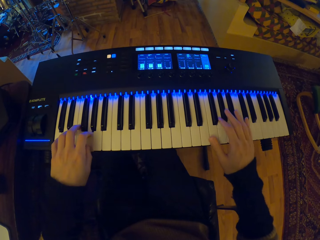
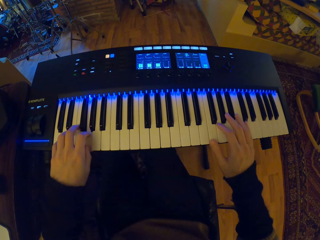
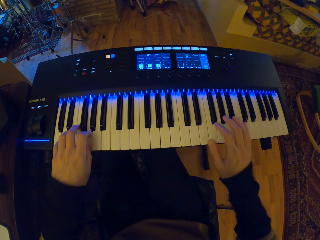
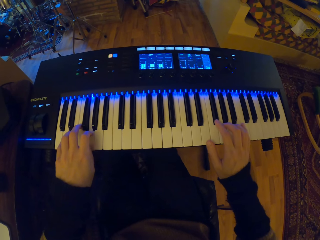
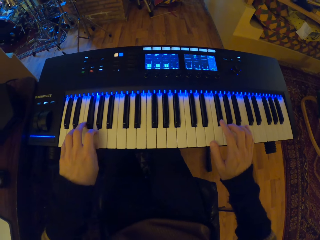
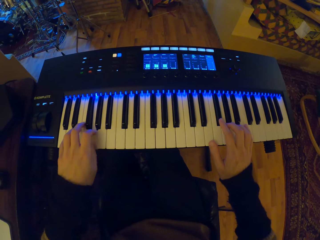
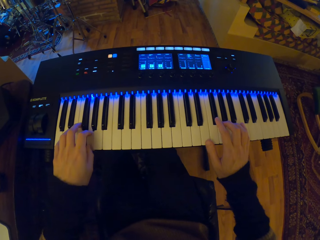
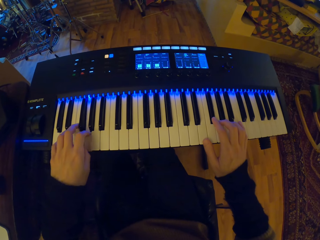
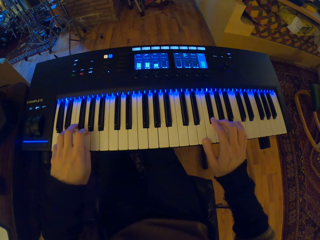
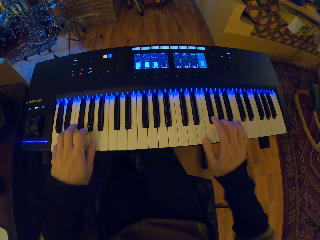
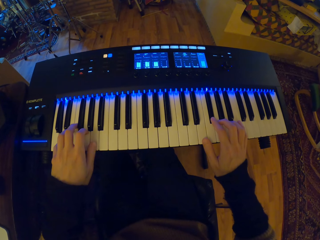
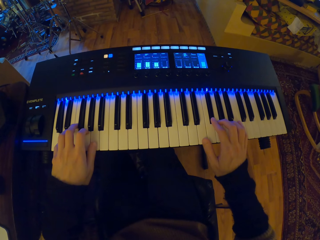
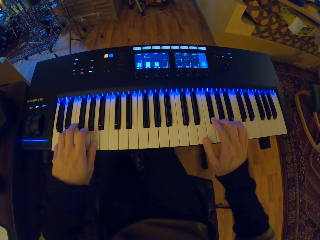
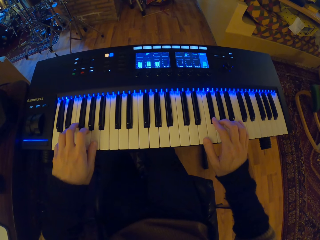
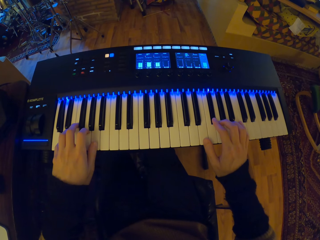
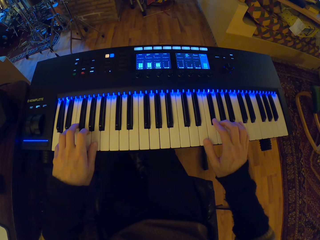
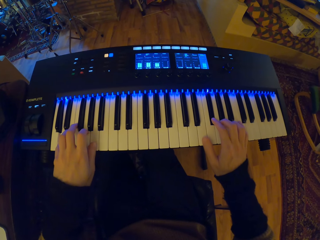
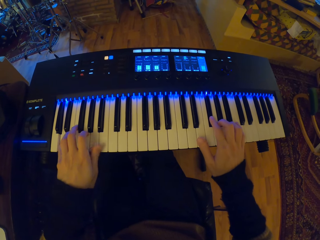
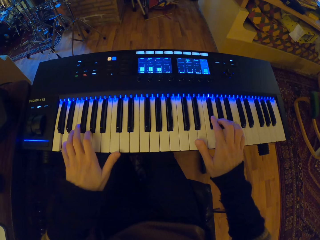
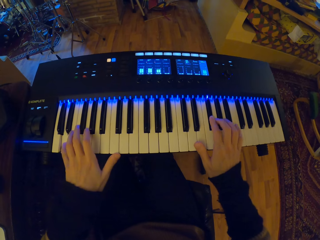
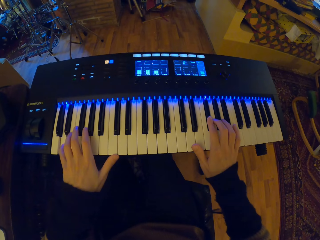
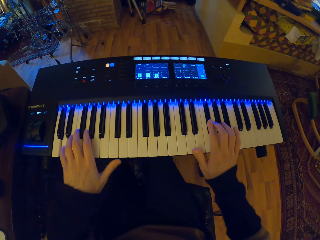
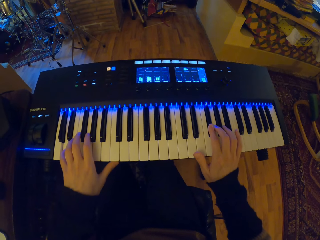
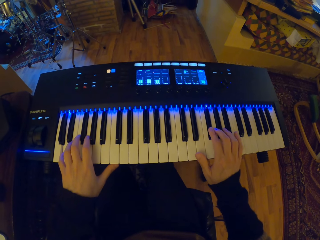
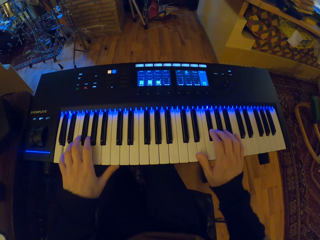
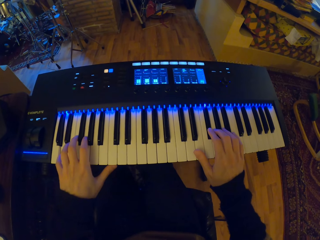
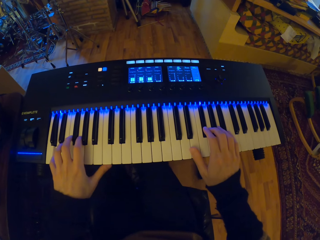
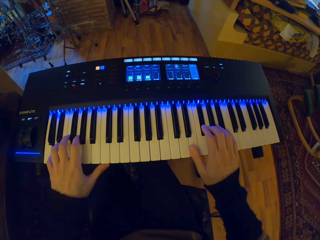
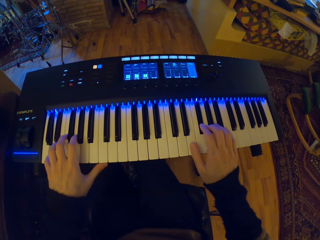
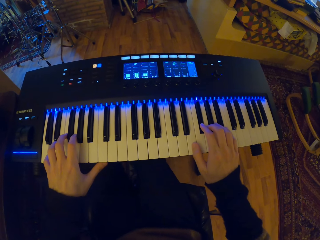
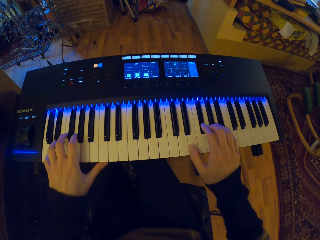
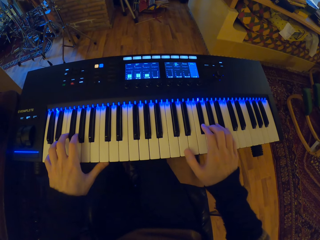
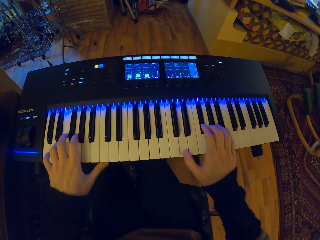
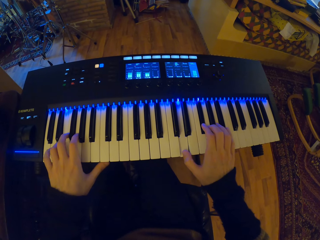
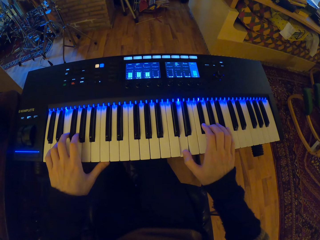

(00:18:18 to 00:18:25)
The camera wearer plays the keyboard piano.

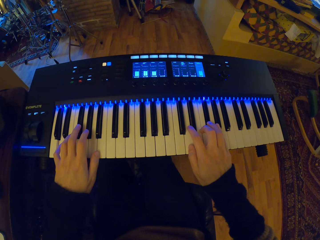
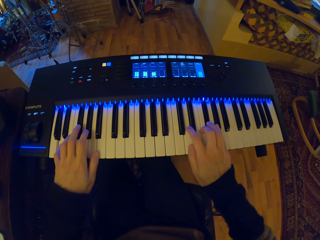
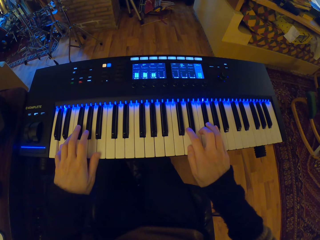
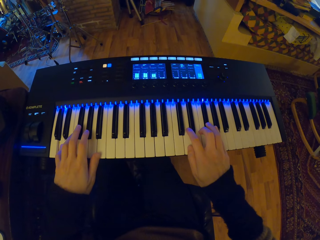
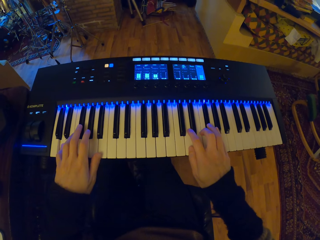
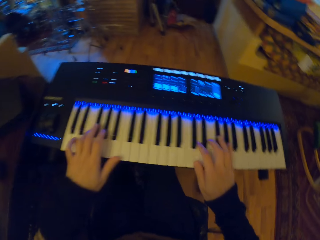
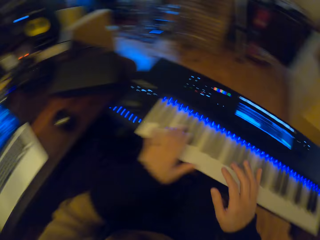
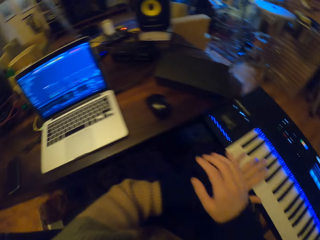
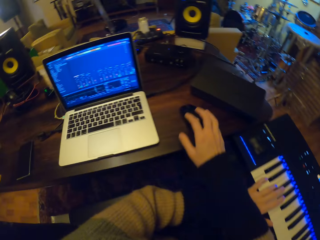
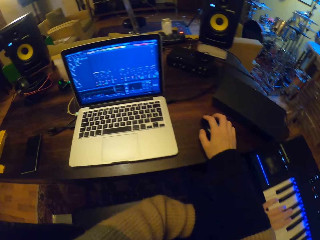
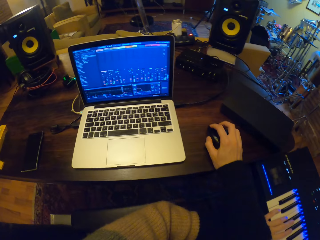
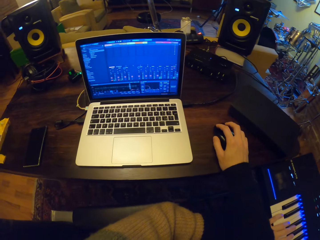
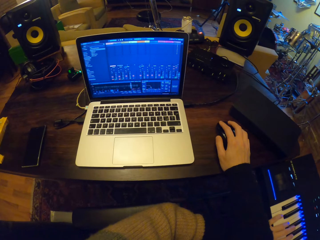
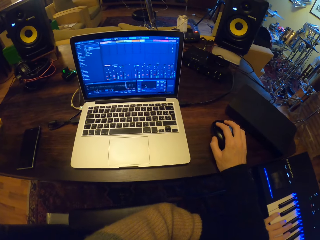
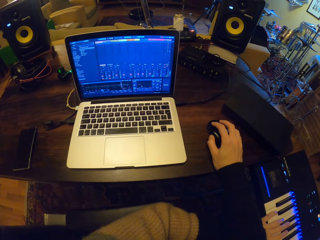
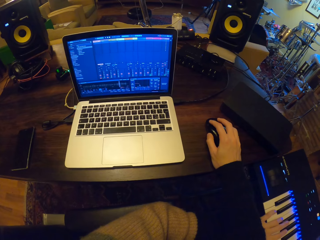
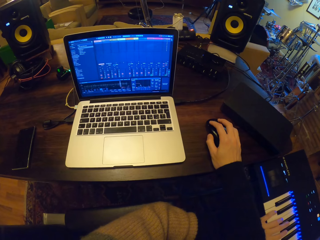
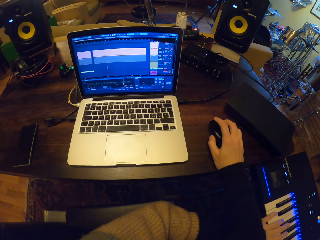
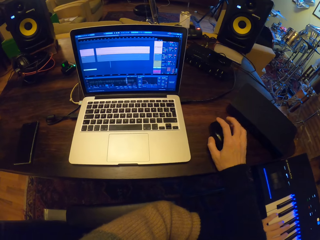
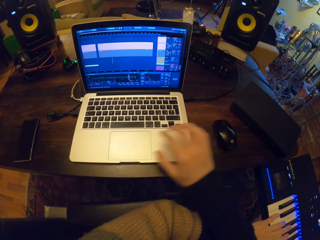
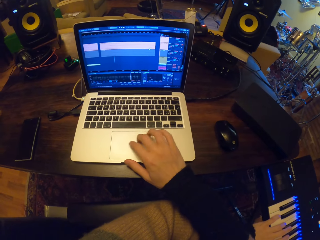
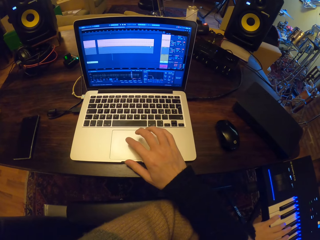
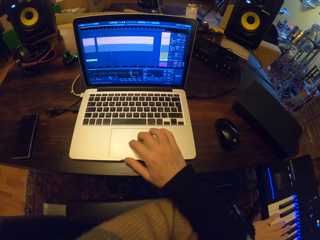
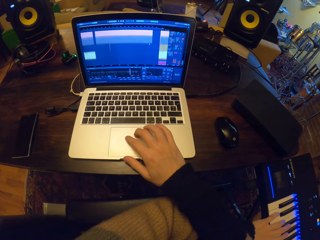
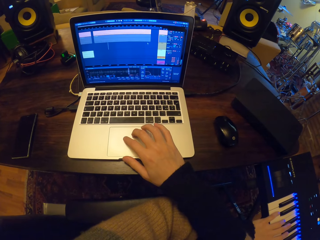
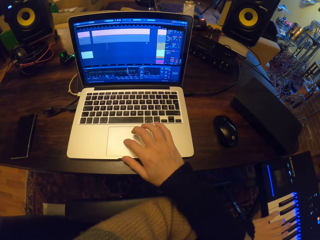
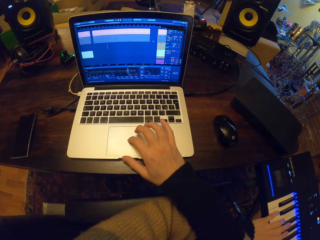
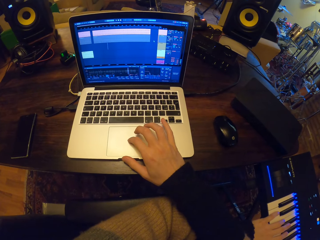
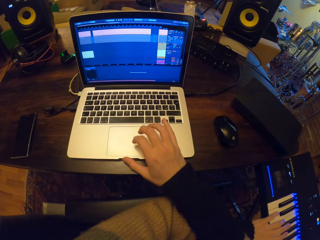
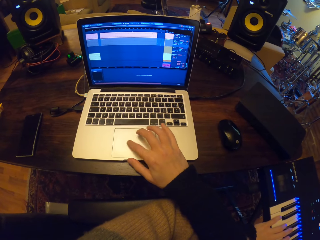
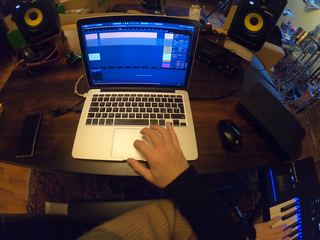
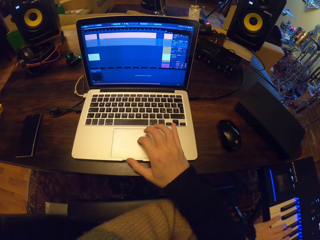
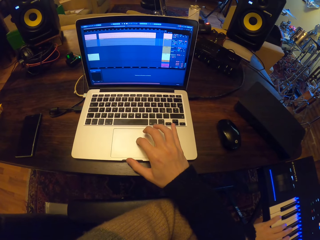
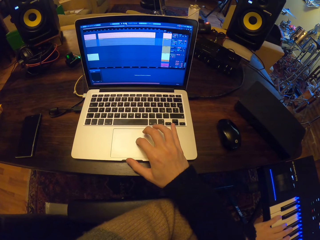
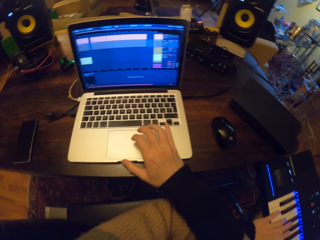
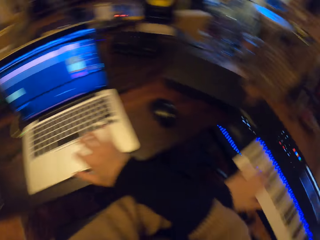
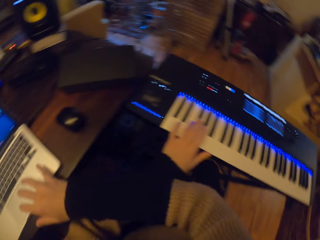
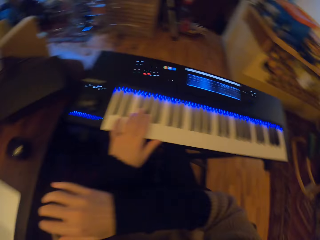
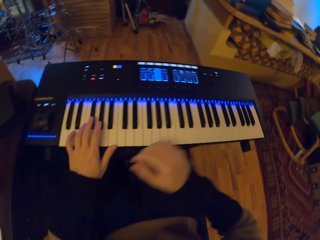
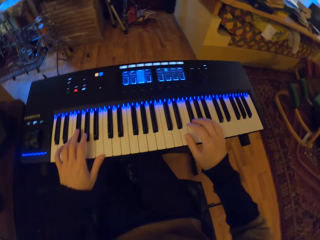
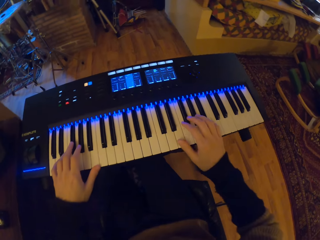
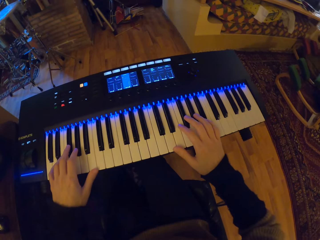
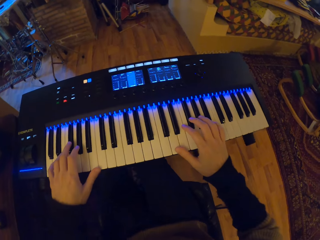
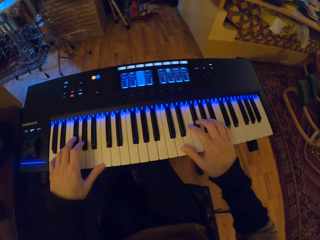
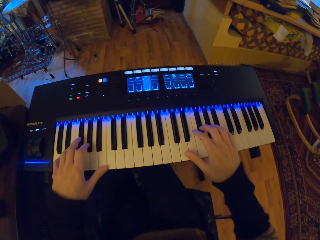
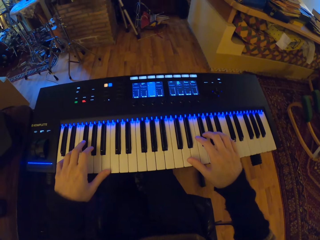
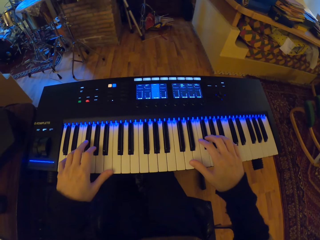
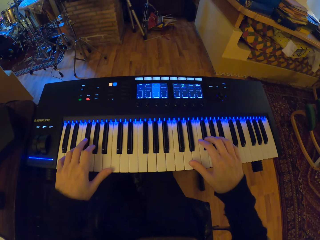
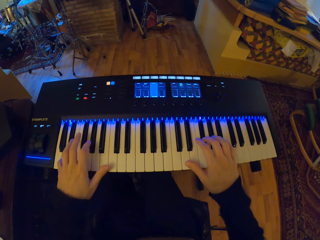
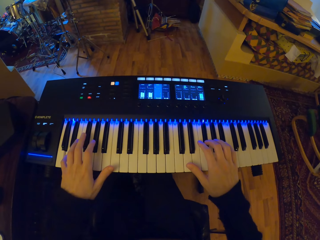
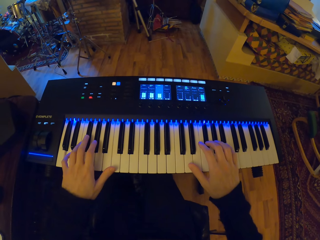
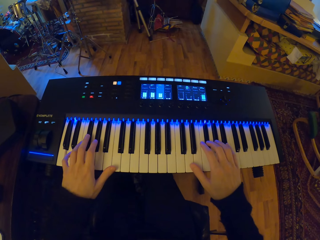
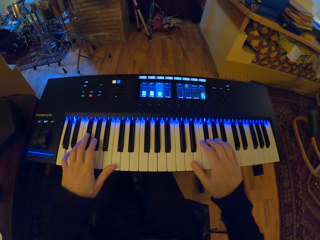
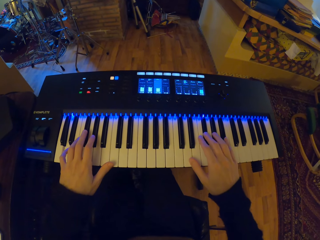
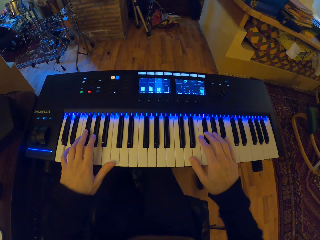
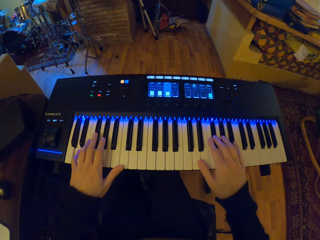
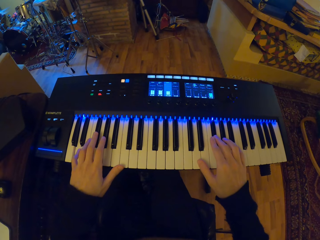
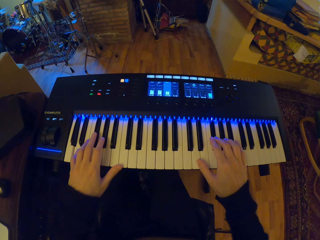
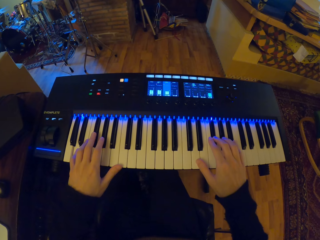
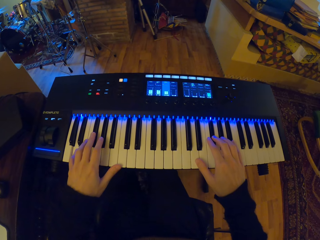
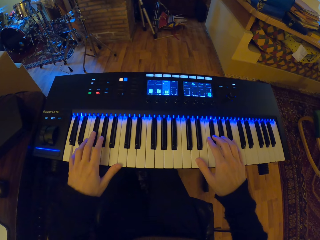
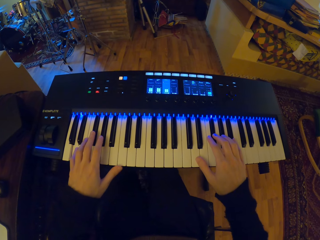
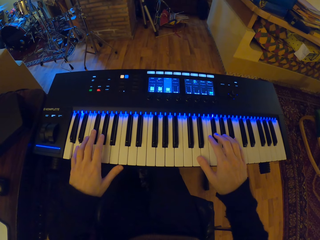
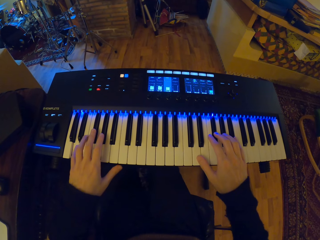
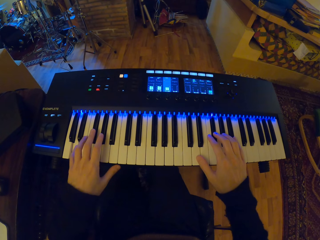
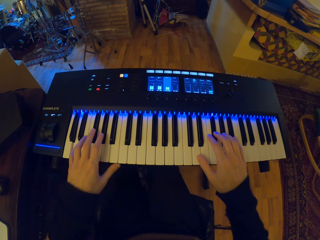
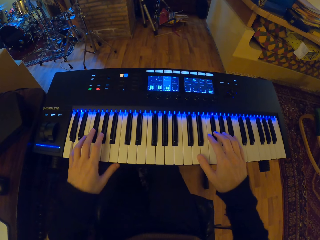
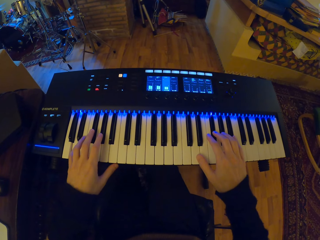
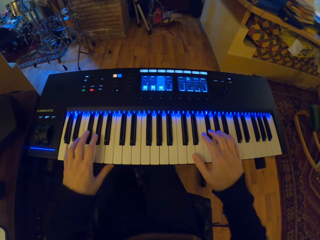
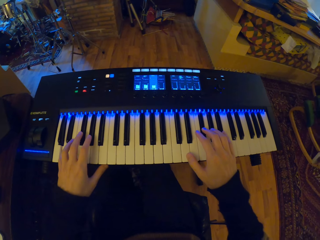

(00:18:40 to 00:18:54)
The camera wearer holds a mouse on a table with his right hand. He clicks the mouse with his right hand. He shakes the mouse. He operates a laptop with his right hand on a touch pad. He scrolls the touchpad on the laptop. He plays the keyboard piano with both hands.
